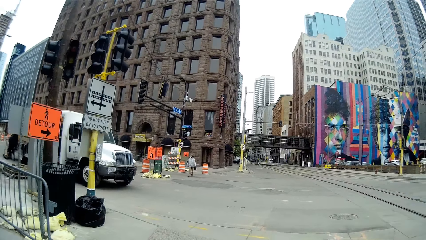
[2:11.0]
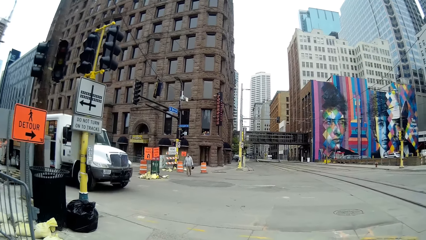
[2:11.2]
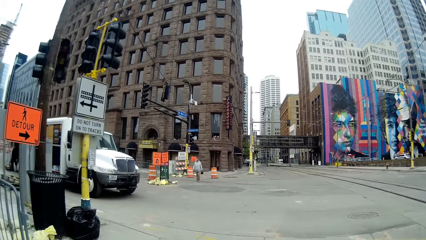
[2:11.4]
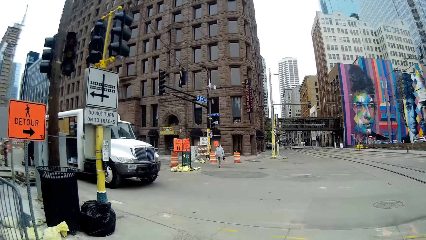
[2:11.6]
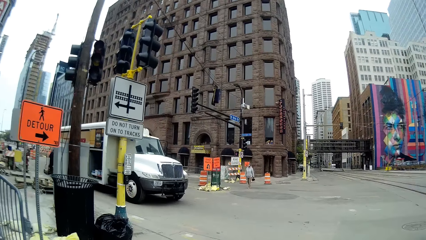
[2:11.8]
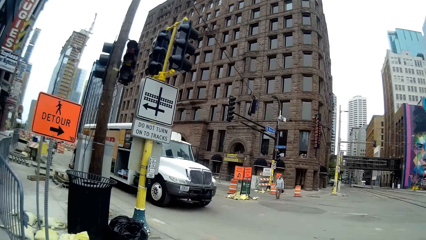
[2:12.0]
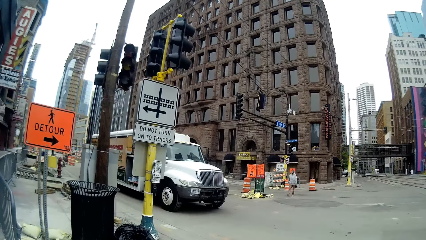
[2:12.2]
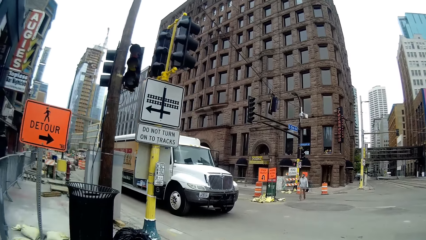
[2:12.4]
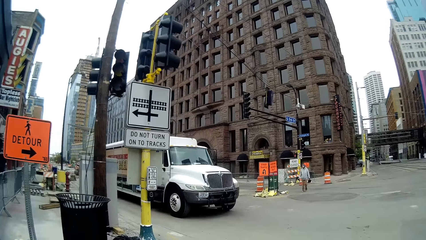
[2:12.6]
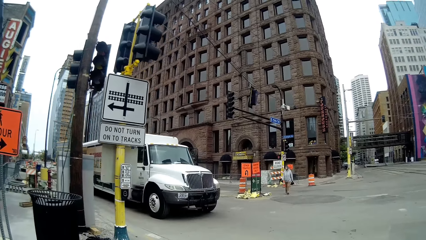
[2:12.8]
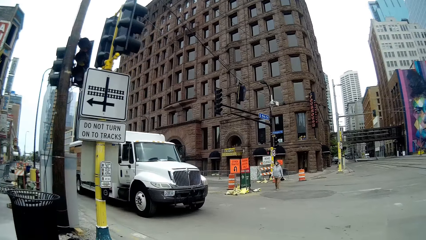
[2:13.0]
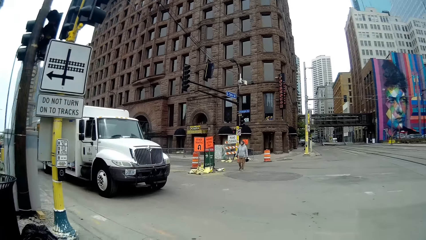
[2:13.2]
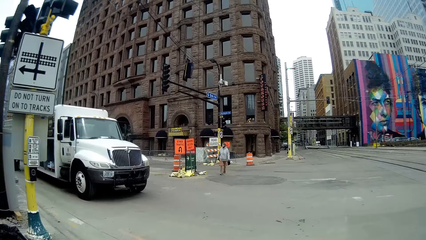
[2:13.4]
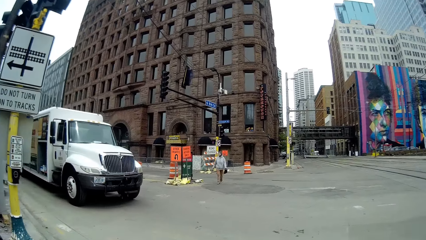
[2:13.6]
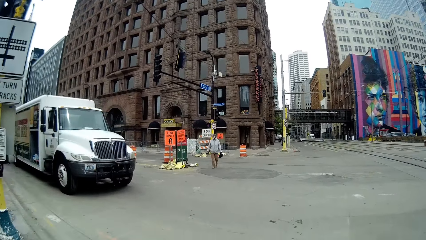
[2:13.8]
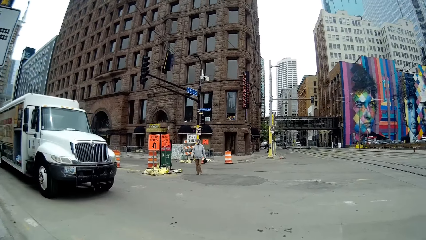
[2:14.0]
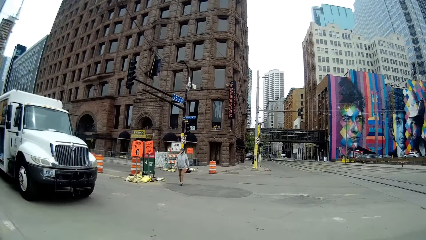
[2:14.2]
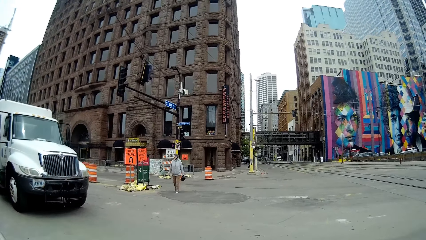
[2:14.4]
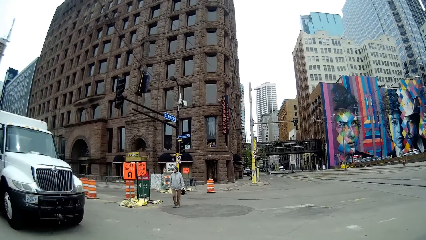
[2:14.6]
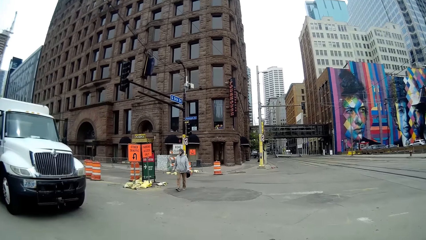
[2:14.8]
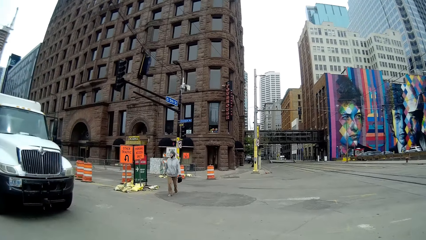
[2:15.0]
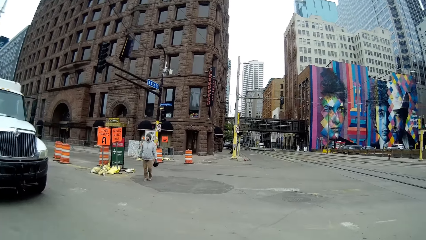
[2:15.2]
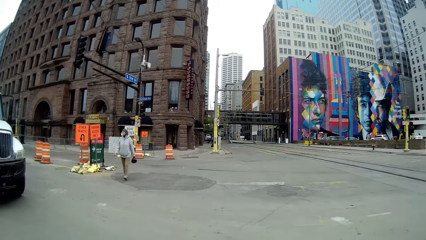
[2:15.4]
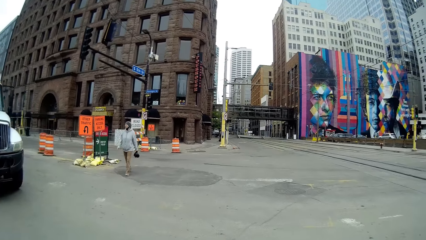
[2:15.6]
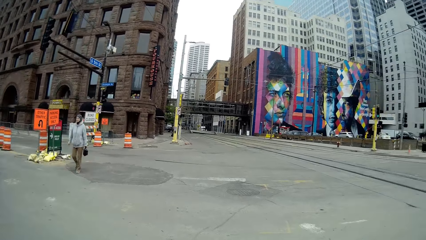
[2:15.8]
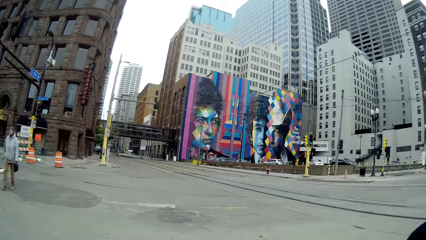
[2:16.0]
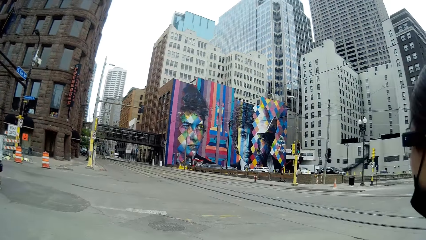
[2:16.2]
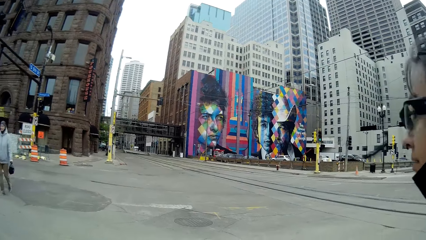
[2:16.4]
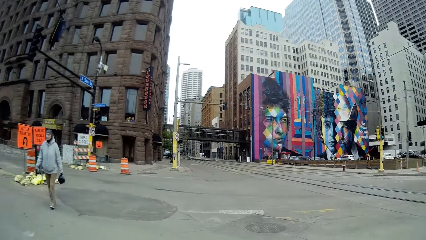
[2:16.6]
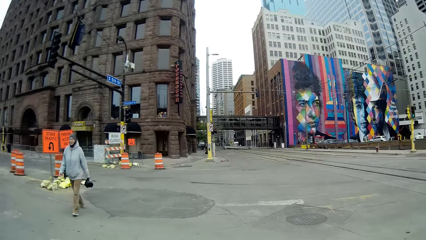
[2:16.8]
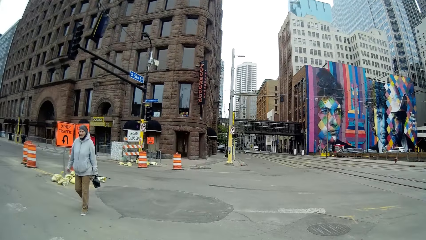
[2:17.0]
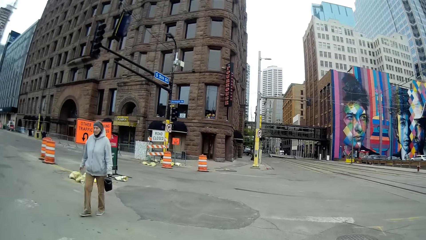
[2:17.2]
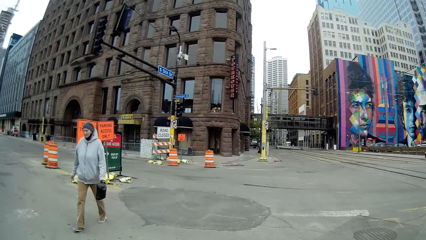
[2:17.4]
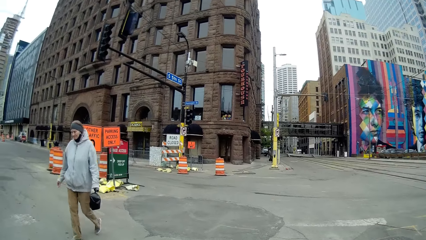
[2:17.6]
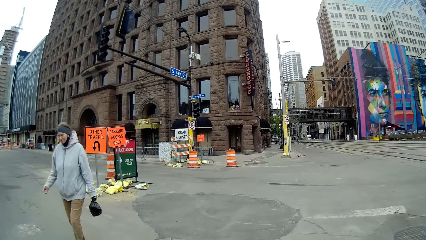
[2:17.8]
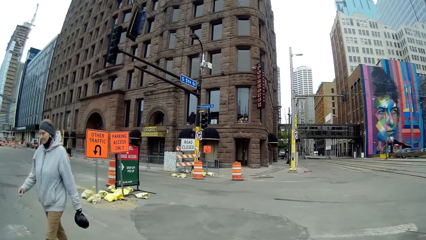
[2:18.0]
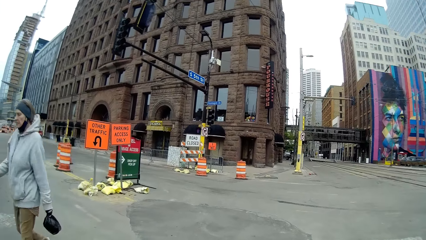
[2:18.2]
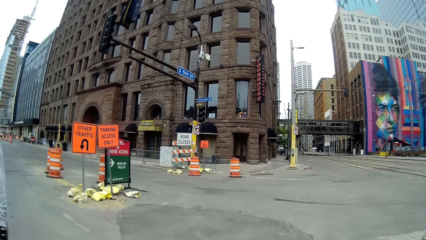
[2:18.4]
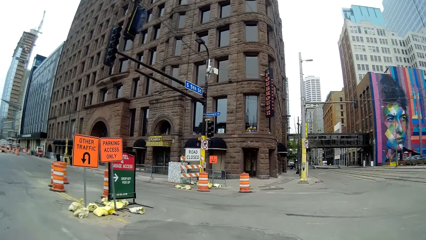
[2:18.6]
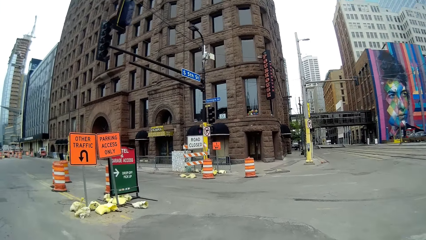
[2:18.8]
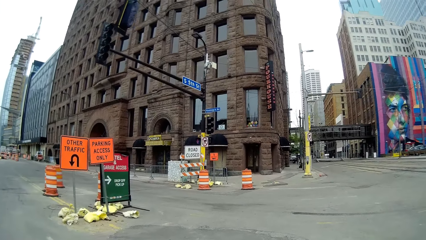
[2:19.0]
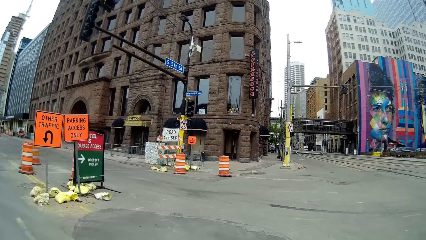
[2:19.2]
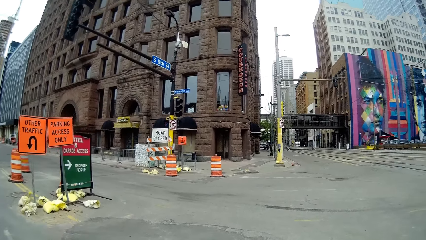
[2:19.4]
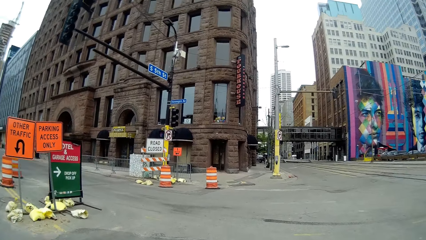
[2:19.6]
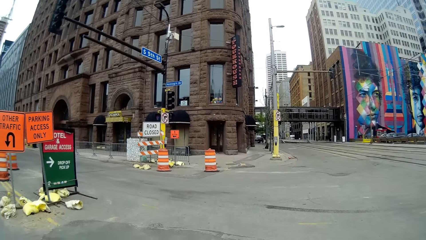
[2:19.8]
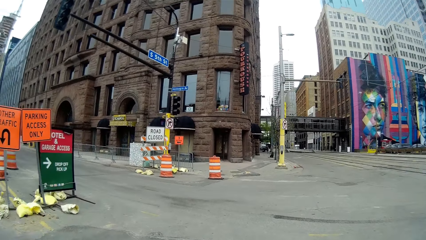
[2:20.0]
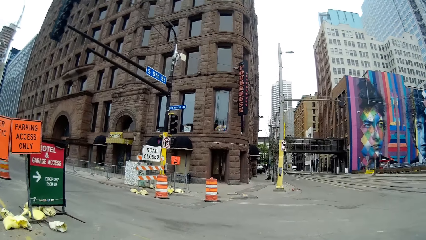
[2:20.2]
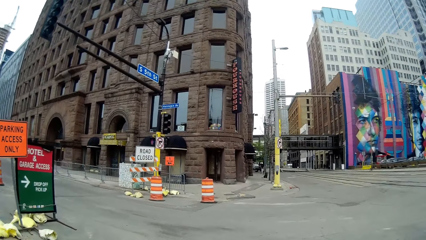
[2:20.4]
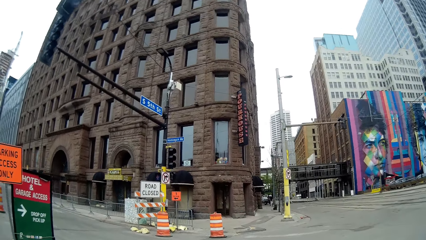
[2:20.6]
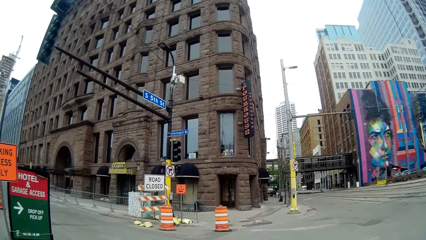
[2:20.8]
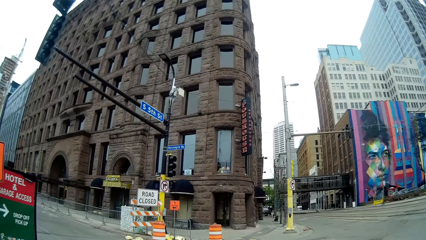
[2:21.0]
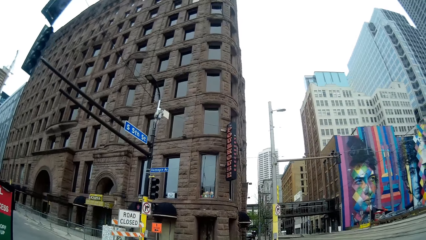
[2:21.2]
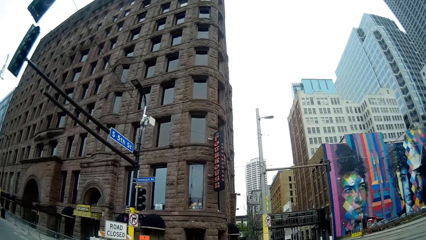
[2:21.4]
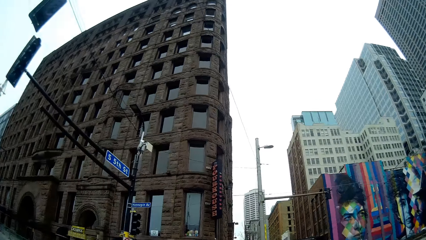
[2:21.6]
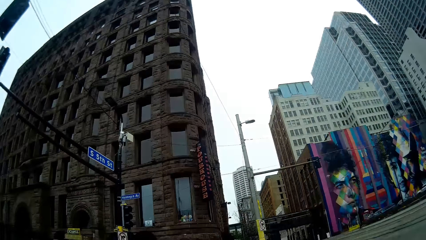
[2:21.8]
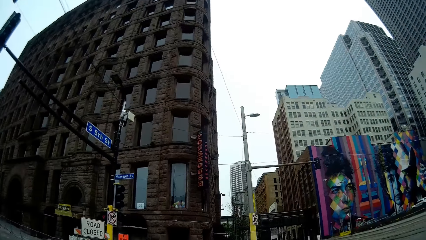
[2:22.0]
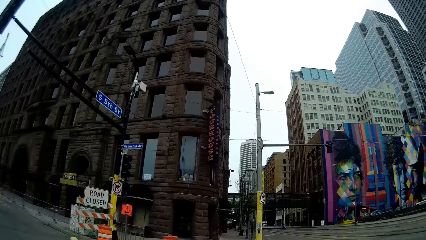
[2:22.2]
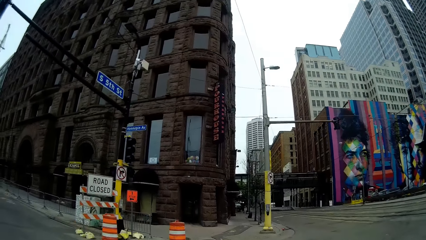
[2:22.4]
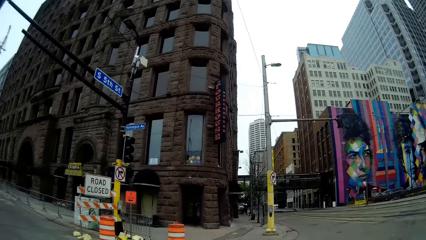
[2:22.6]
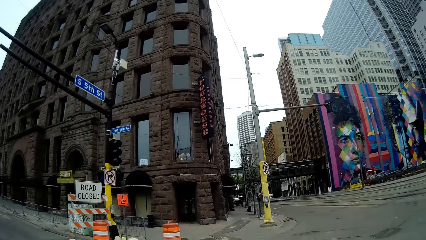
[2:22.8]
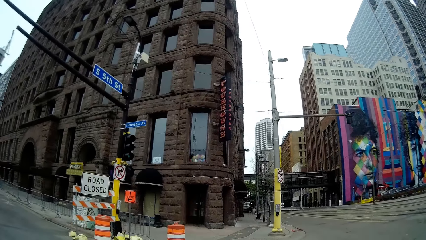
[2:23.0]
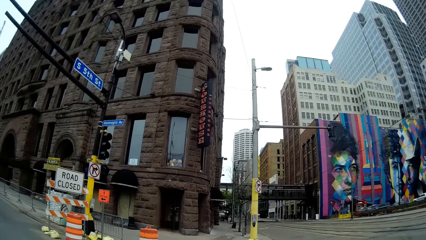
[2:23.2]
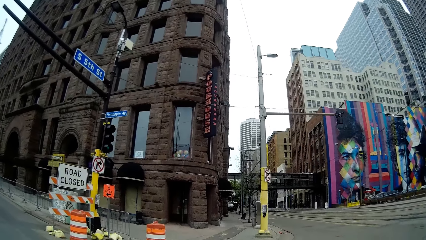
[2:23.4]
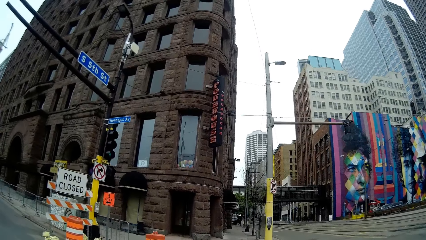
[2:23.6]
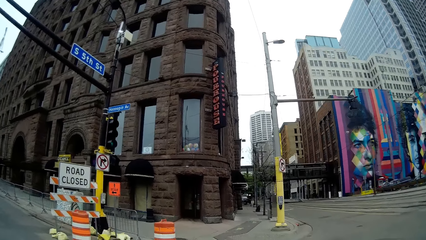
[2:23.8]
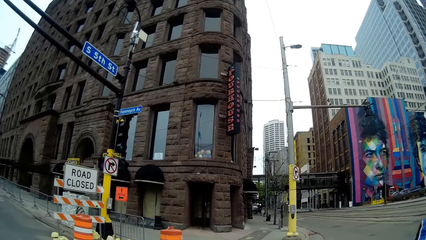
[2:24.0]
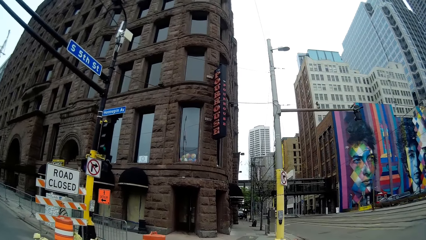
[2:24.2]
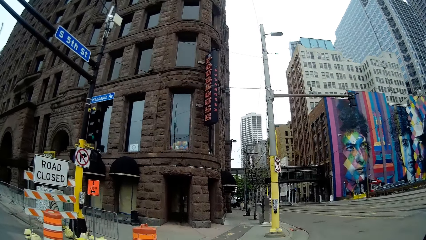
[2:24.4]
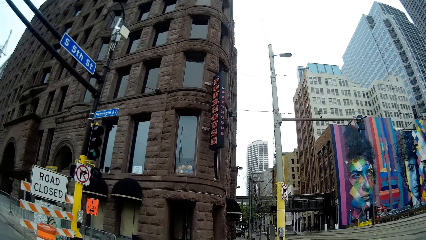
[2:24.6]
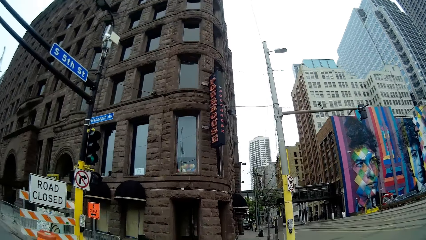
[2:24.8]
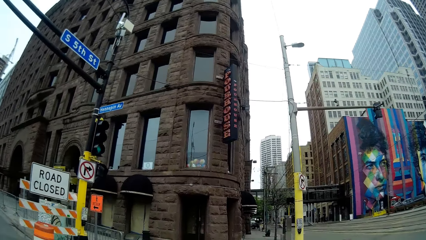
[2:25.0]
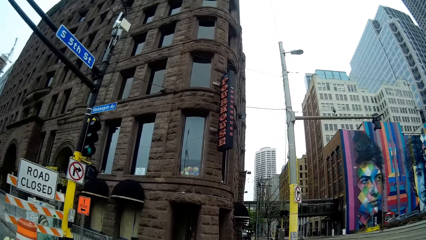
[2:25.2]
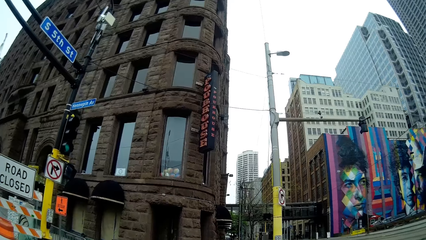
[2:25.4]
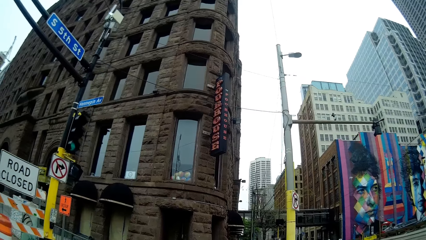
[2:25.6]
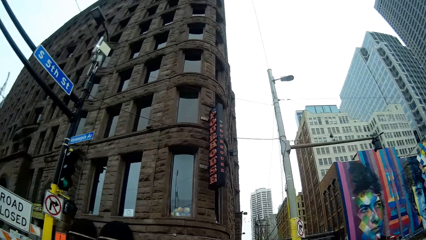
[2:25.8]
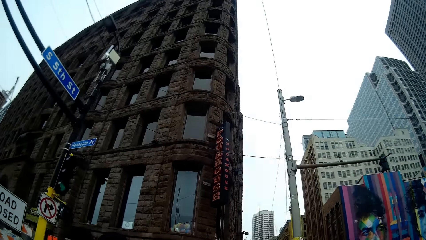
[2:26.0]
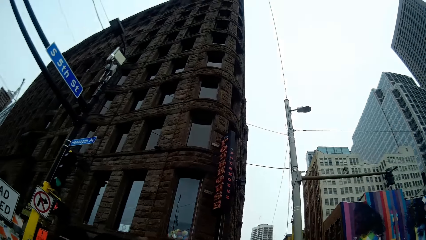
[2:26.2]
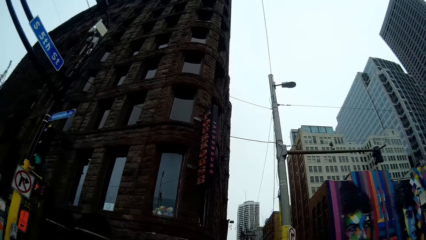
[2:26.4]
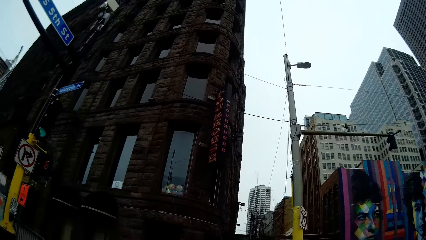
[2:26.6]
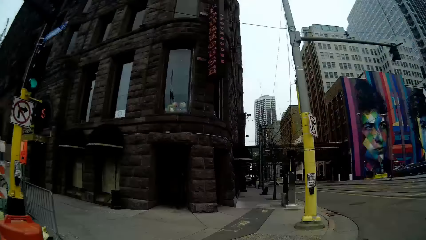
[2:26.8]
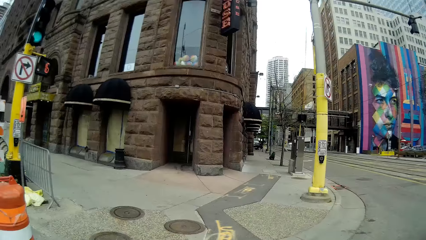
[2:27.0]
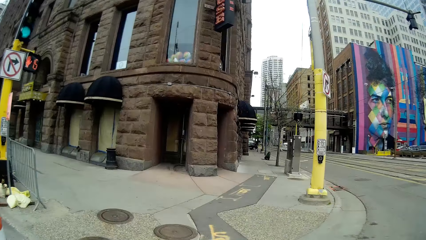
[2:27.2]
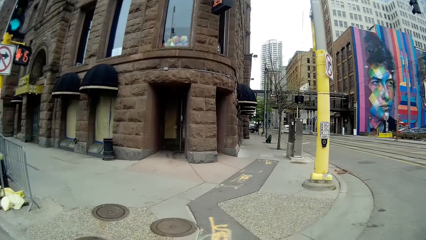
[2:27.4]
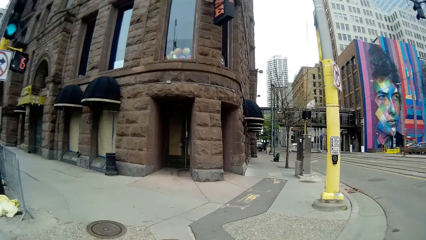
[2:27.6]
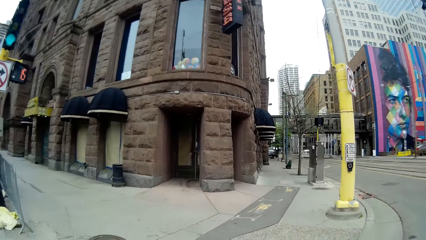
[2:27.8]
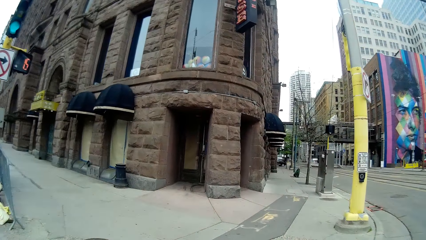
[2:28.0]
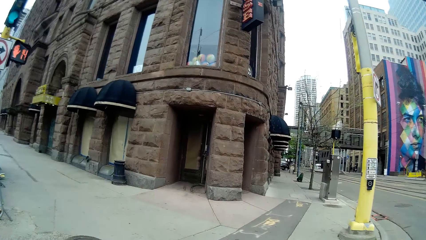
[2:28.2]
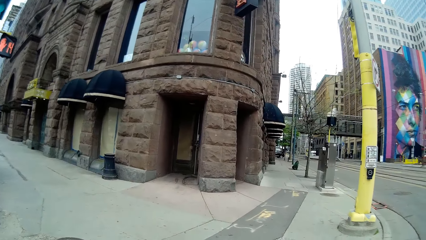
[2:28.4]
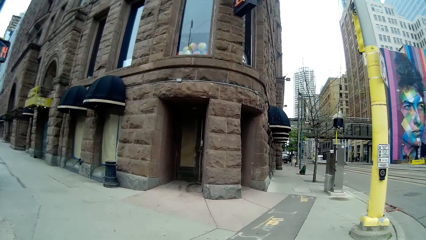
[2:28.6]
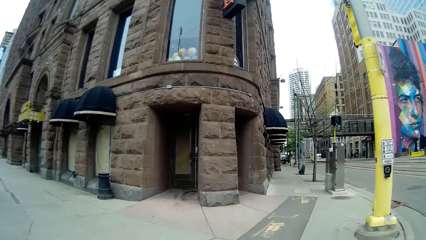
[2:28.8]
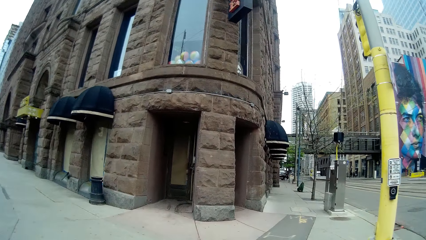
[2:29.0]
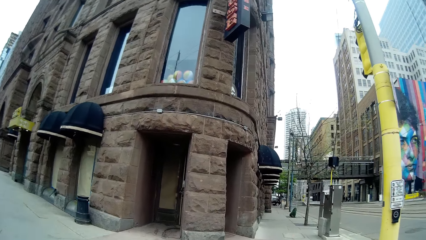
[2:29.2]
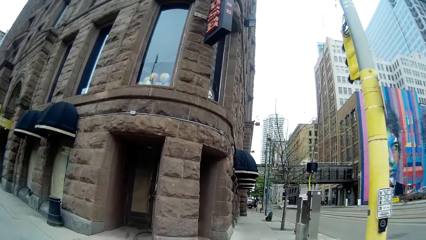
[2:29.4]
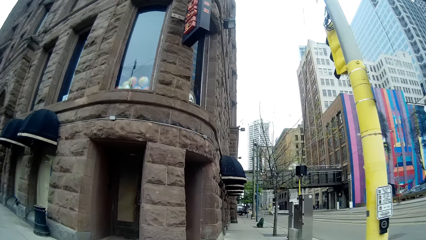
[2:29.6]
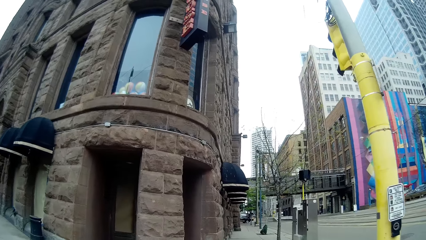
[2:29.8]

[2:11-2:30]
The camera wearer crosses the road. A man walks past the camera wearer. The camera wearer interacts with the woman.
